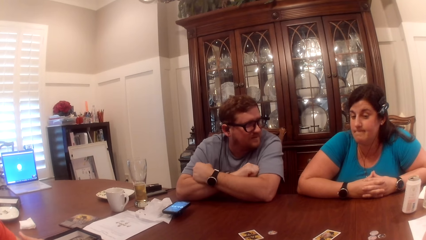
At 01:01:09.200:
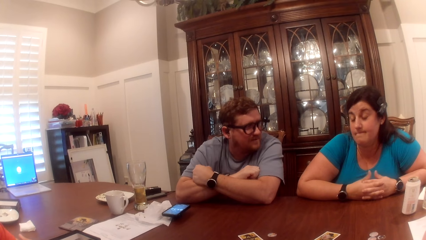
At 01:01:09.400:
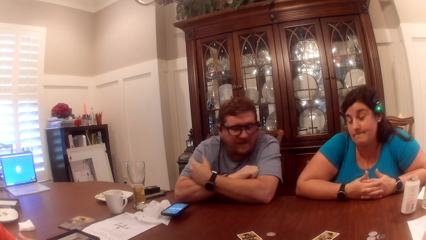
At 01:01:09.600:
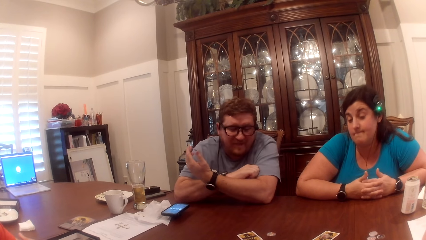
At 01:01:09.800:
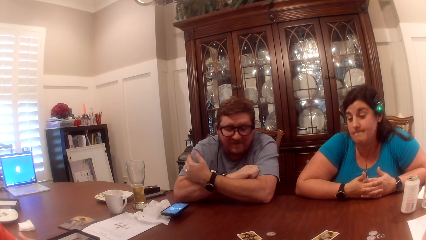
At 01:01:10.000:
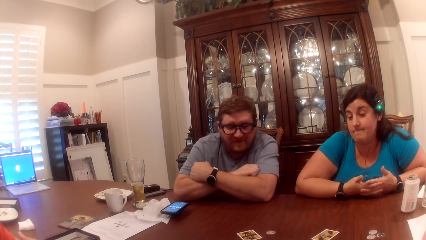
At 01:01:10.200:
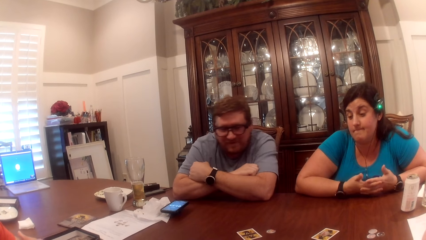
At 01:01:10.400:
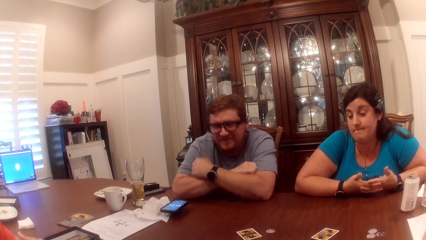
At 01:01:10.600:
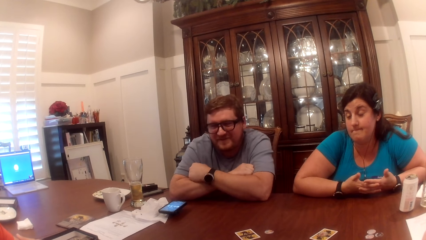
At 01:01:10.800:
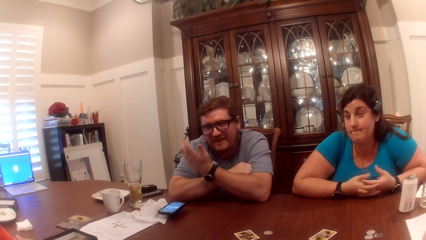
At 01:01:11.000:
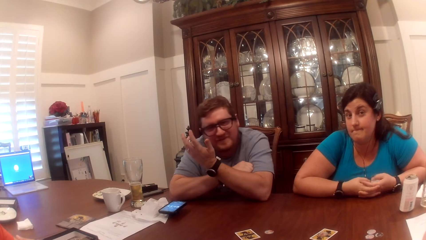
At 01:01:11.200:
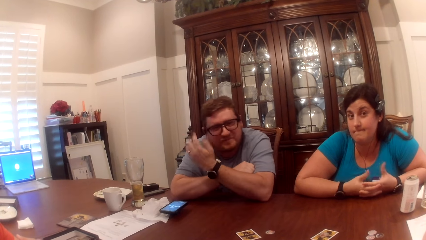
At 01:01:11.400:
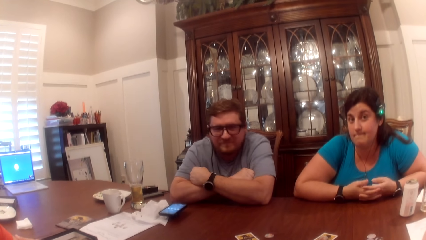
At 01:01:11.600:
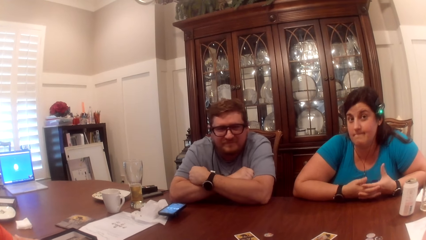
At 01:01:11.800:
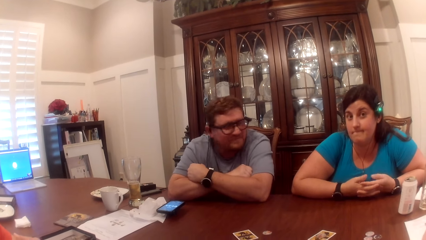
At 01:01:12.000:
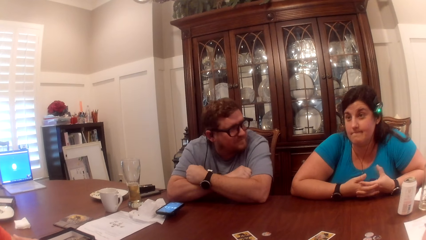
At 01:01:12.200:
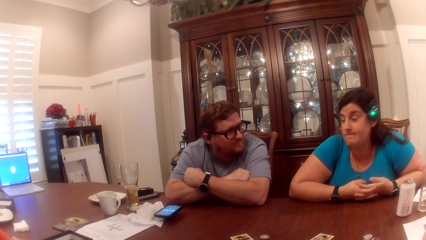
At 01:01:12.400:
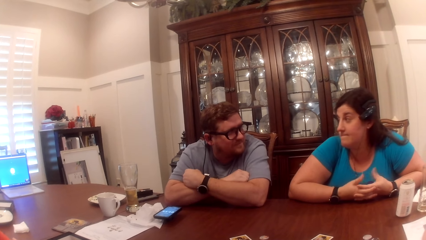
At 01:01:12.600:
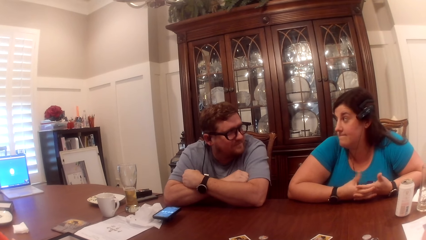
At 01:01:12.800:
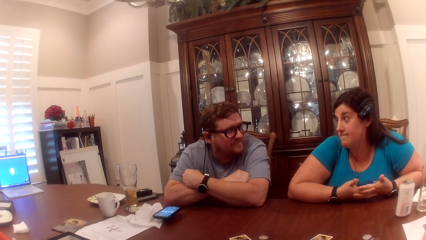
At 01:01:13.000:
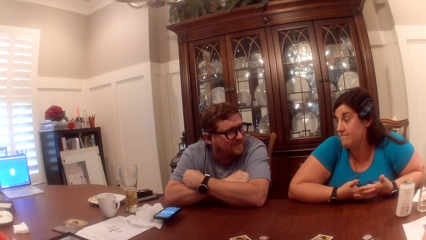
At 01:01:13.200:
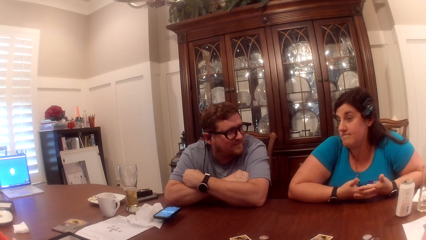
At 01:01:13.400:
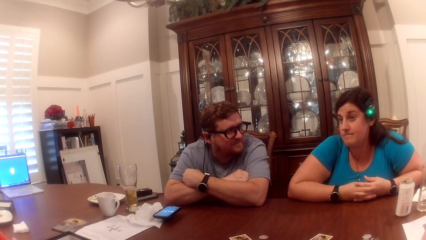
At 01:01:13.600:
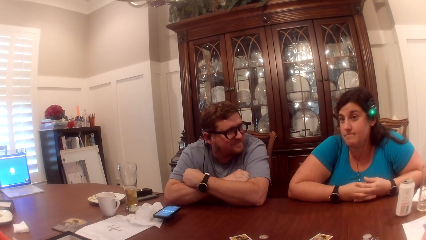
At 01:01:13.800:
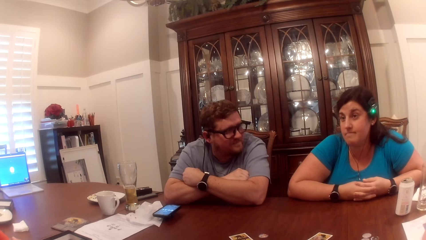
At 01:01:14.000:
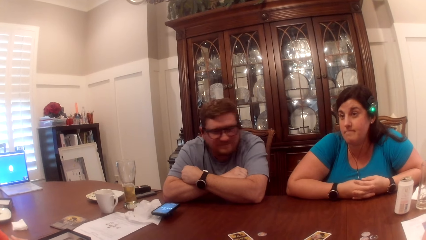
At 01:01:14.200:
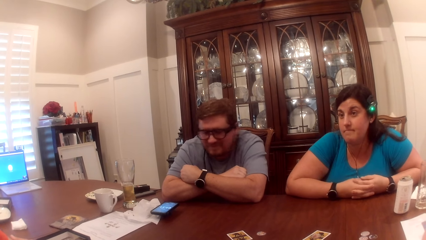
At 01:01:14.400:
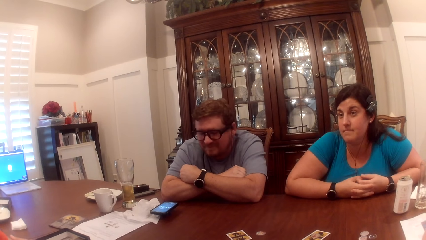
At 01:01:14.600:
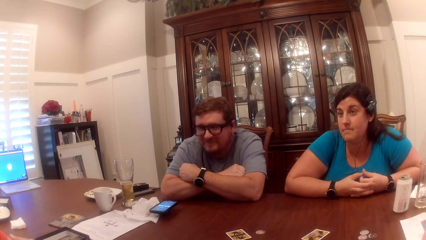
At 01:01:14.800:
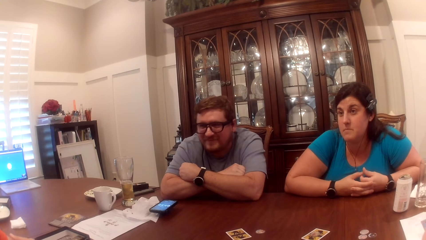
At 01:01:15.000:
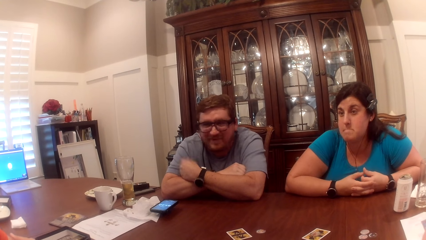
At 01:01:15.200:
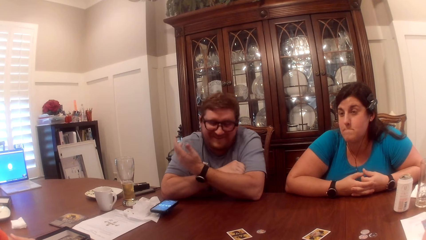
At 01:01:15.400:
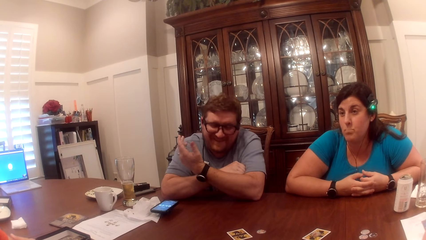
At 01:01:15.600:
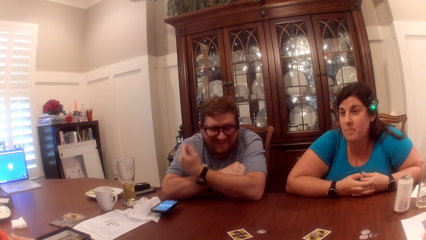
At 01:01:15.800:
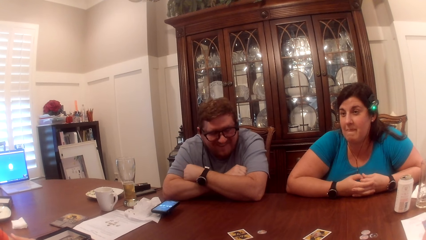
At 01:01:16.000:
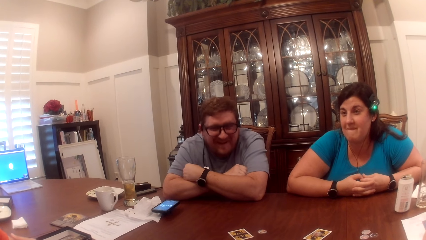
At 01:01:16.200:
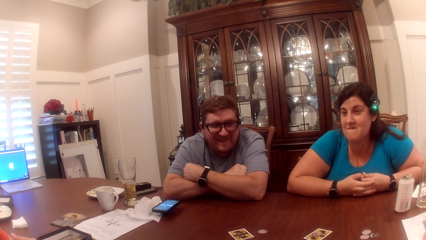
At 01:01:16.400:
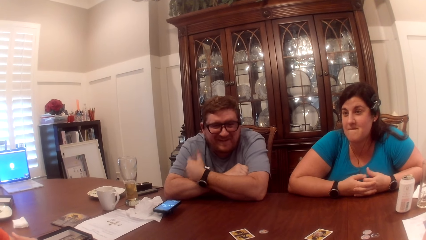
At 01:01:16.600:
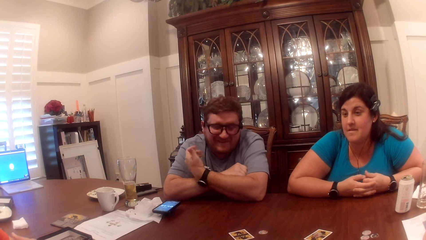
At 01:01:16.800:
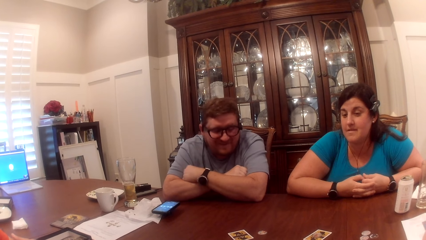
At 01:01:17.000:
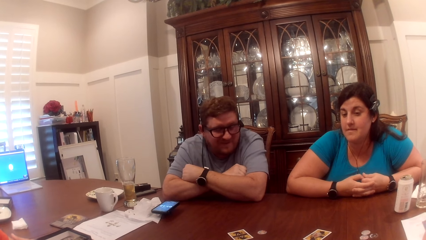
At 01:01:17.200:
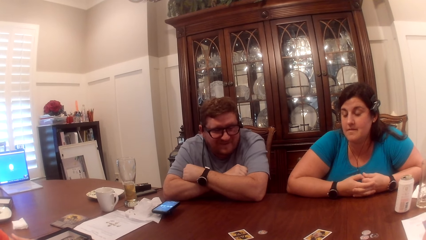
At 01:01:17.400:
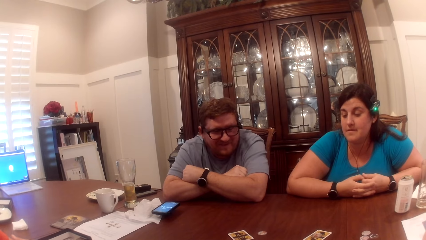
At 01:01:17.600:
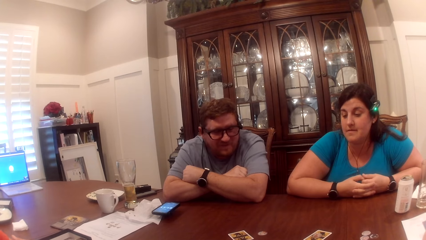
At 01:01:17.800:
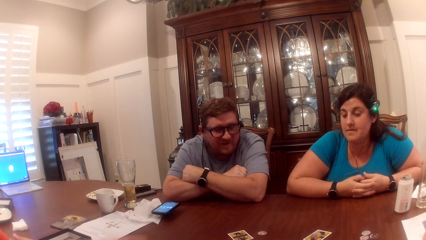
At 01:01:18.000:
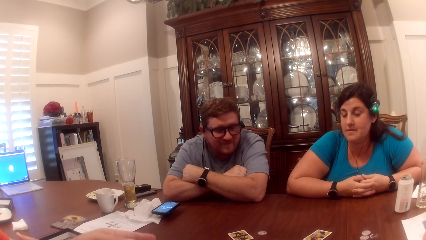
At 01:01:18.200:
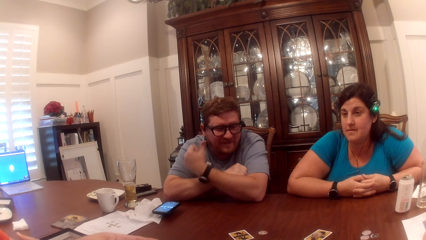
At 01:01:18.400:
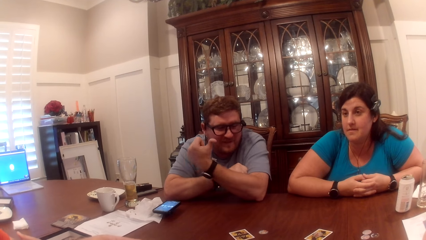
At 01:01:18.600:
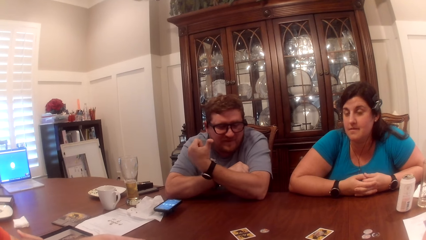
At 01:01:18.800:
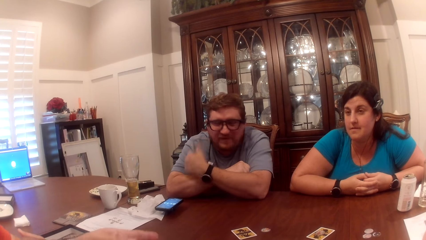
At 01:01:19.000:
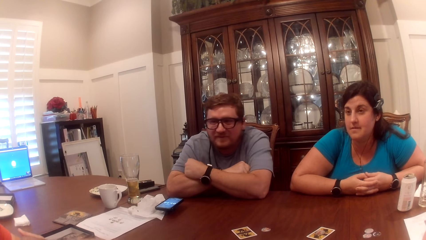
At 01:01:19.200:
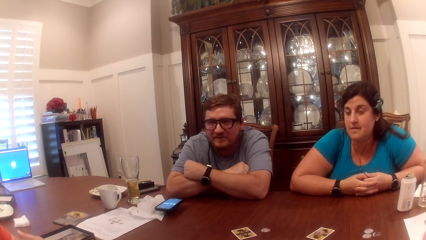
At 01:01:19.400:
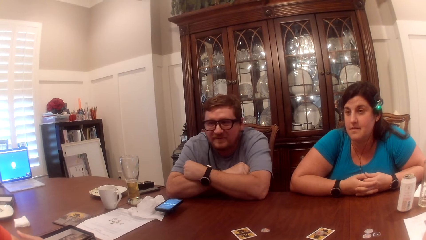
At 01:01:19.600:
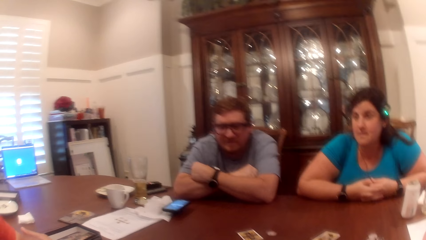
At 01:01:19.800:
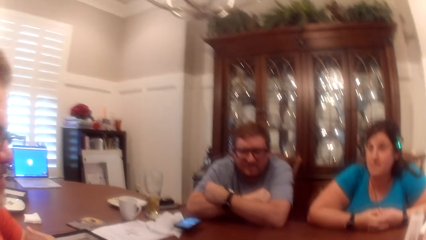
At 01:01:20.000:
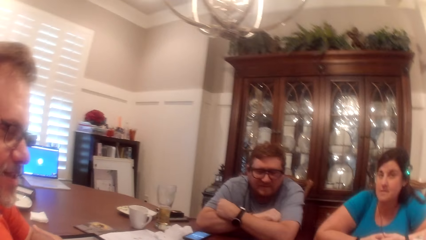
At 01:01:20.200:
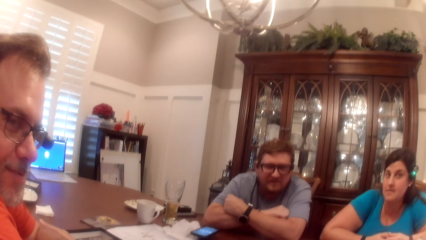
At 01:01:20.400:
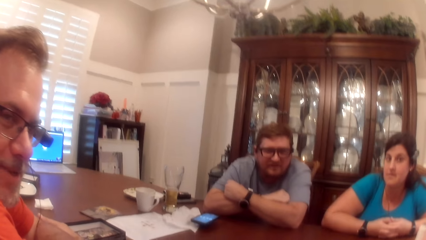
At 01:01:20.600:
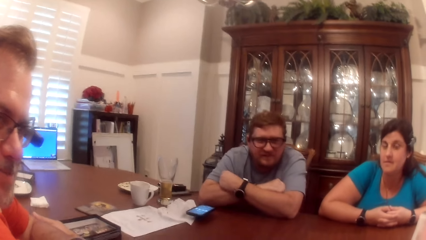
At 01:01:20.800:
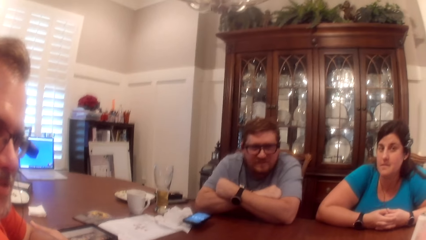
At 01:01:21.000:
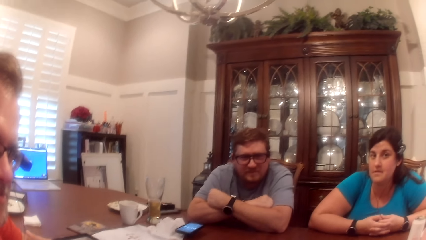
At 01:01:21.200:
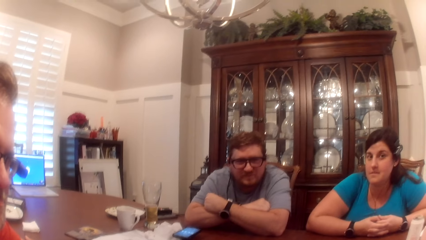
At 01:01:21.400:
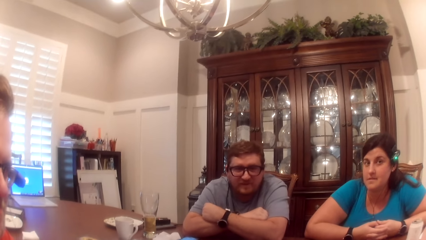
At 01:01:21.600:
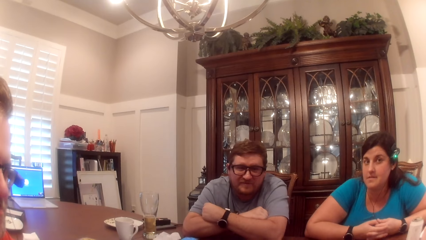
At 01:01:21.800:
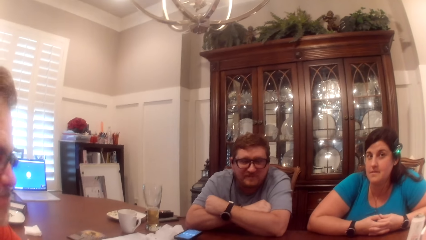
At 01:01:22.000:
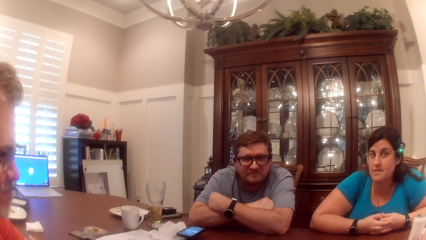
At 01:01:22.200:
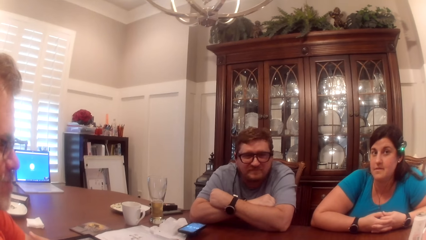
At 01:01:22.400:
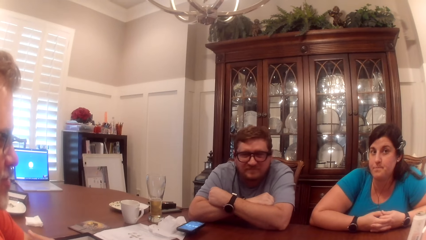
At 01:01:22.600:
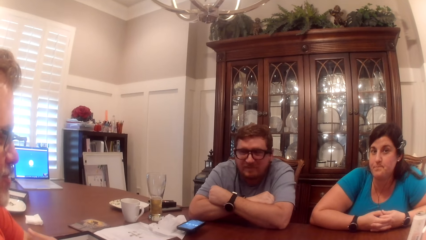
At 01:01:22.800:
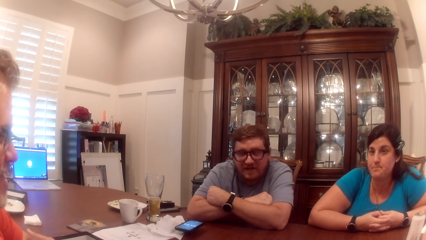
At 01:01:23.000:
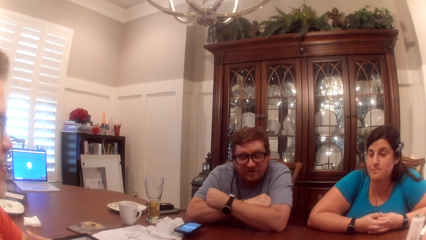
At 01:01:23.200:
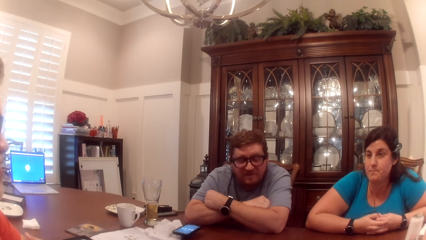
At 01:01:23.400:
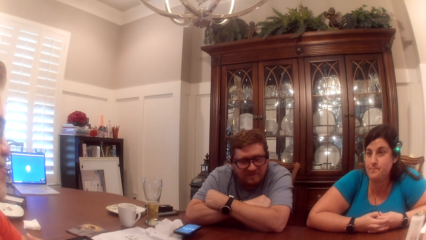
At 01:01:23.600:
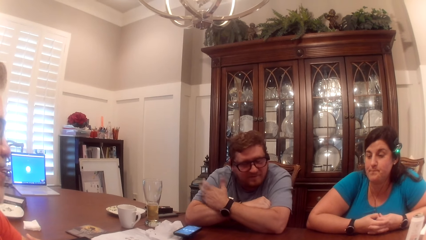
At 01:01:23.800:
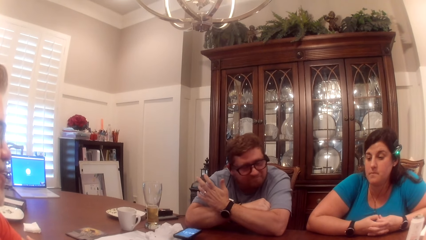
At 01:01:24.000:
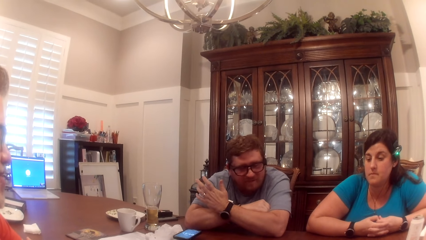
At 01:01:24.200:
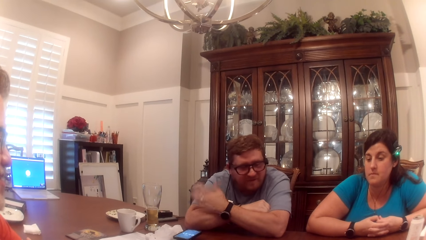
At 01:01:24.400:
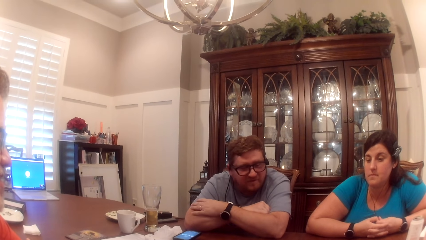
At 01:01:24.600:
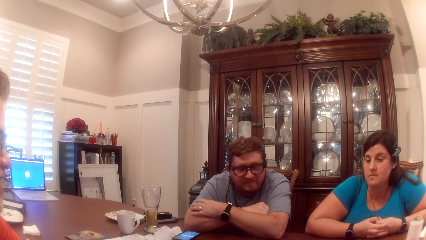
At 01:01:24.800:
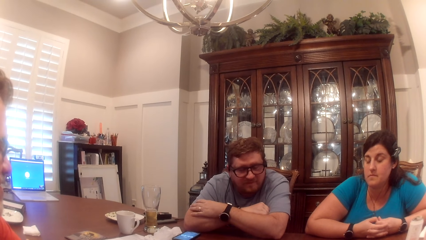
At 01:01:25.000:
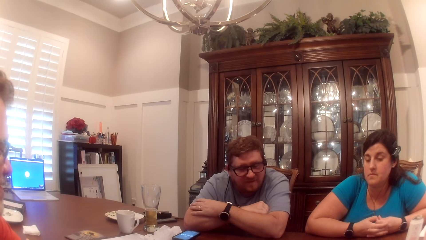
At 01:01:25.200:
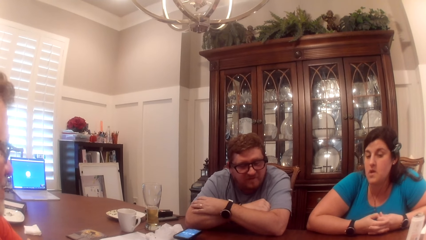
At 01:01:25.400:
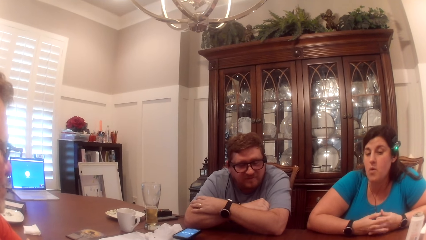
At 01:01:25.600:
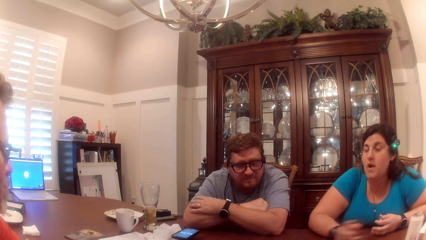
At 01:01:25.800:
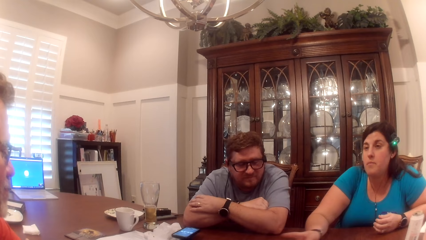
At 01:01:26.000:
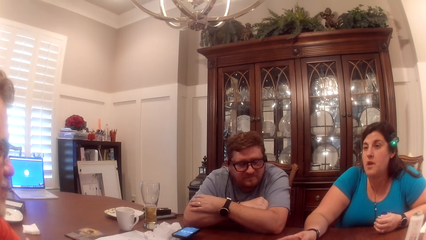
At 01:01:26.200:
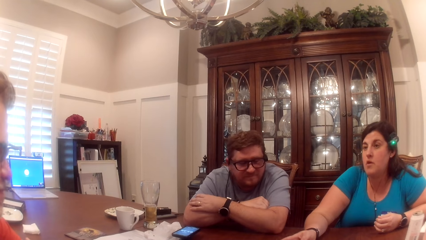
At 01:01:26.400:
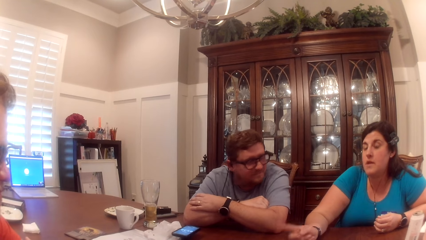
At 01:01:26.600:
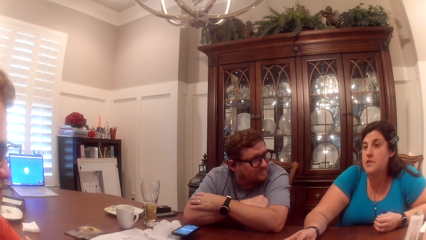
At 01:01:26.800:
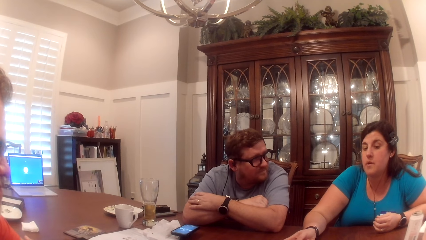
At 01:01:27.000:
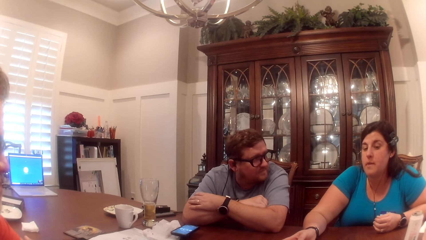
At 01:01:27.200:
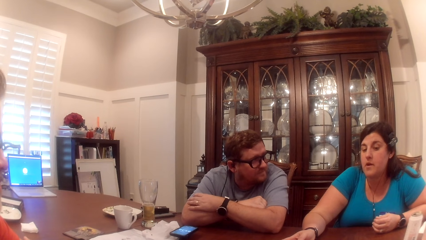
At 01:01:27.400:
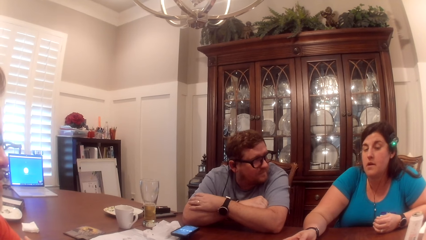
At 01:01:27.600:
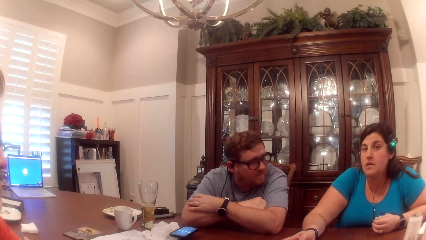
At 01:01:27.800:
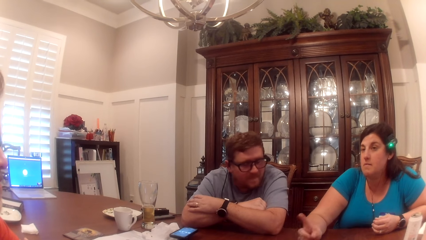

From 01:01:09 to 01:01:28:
A man folds both hands. The man folds both hands again. A woman hits the table with her left hand.
